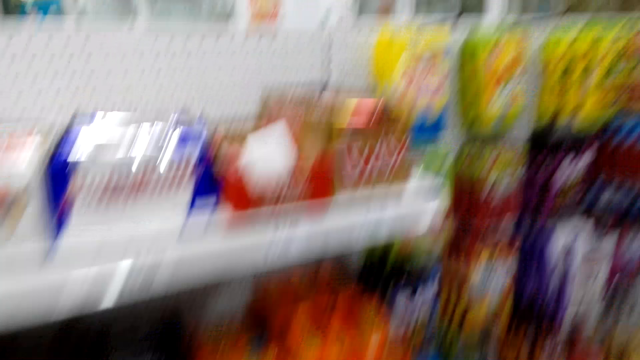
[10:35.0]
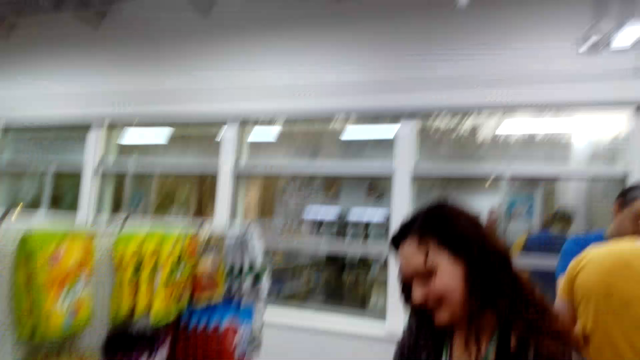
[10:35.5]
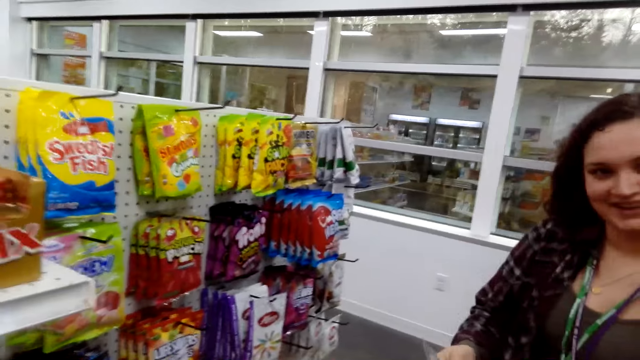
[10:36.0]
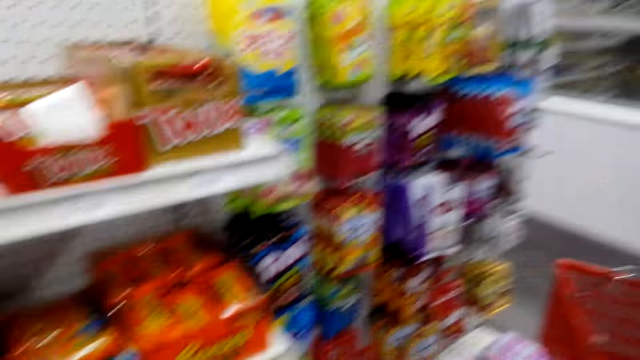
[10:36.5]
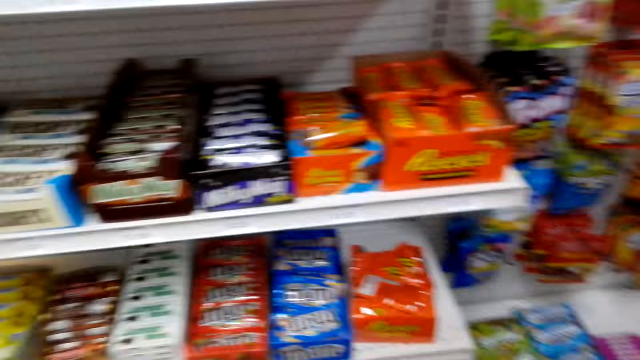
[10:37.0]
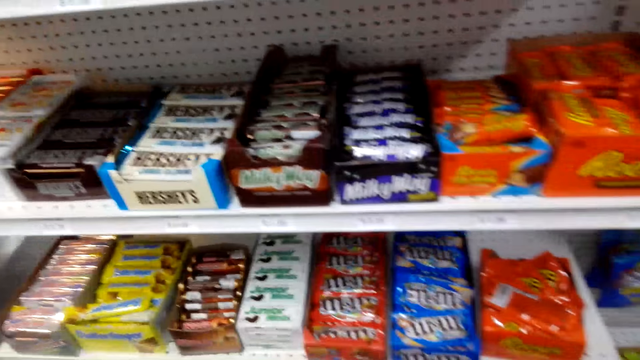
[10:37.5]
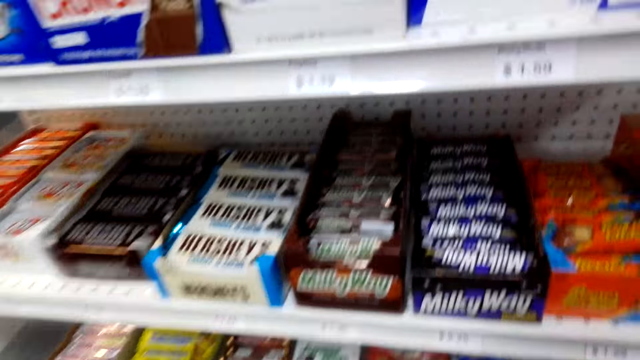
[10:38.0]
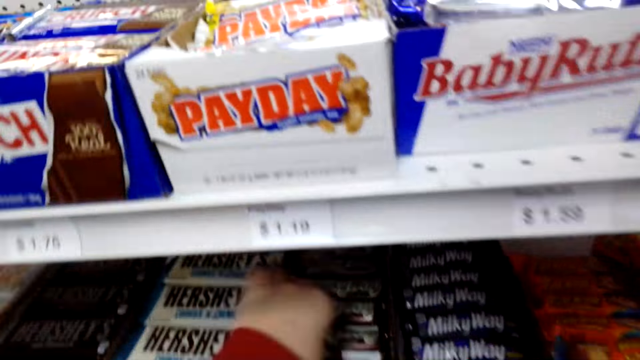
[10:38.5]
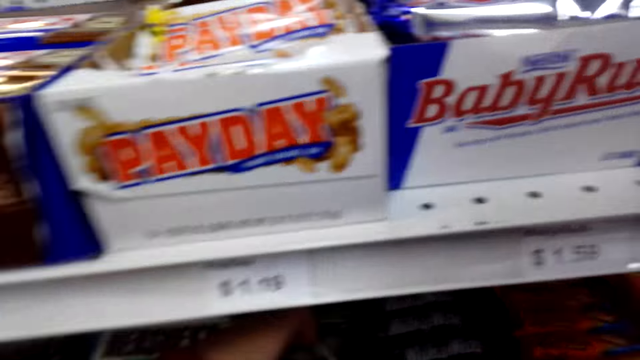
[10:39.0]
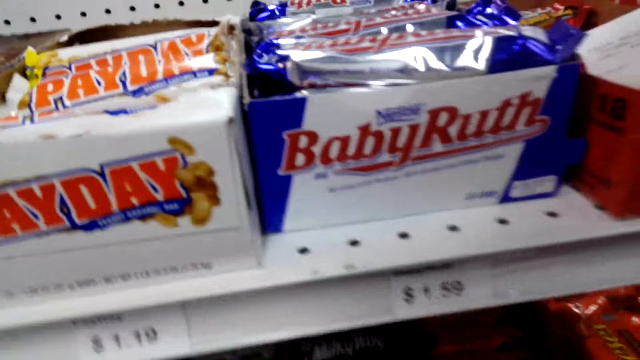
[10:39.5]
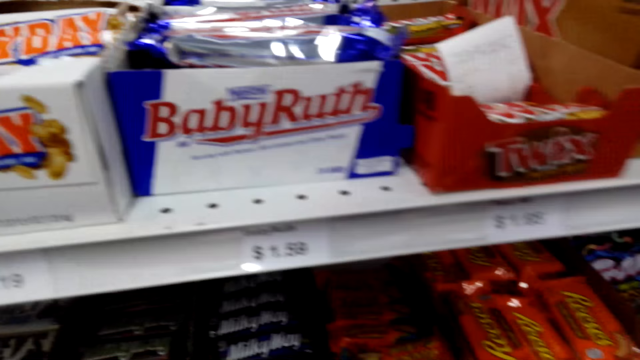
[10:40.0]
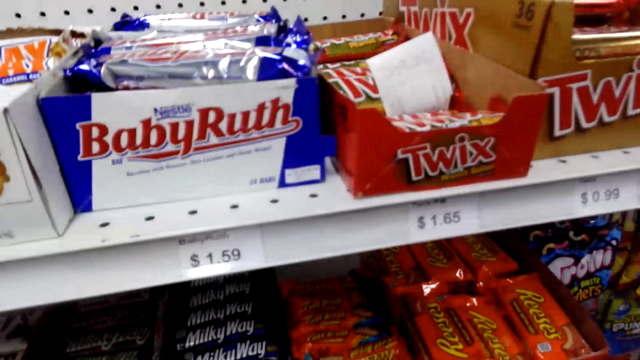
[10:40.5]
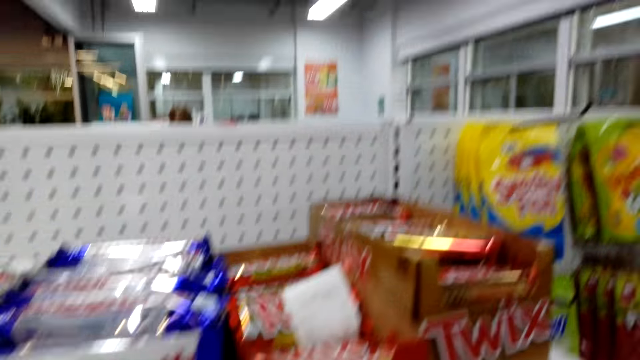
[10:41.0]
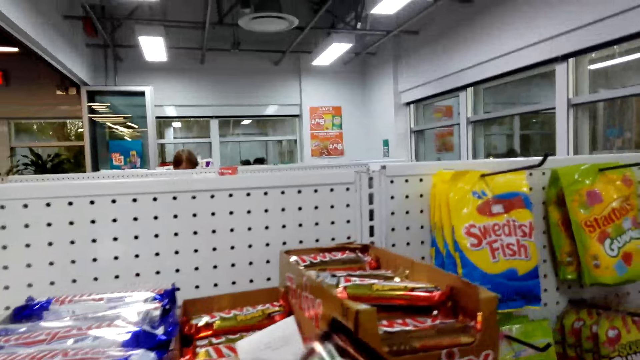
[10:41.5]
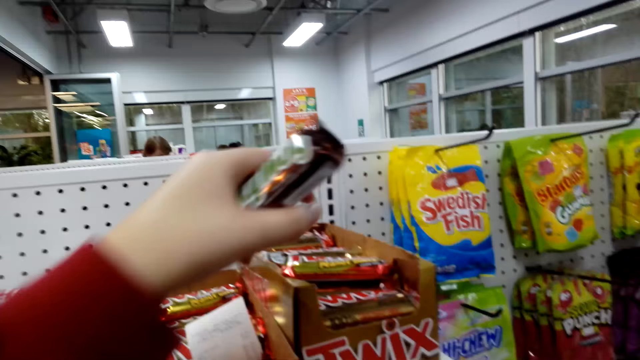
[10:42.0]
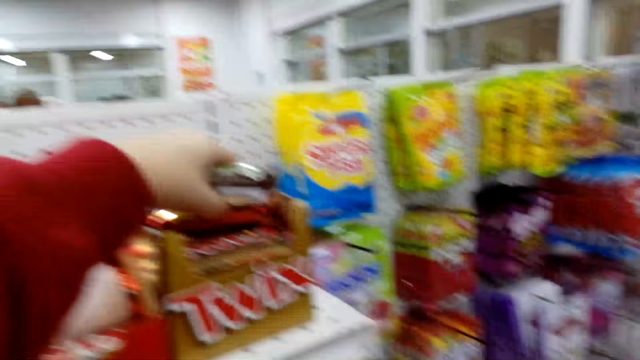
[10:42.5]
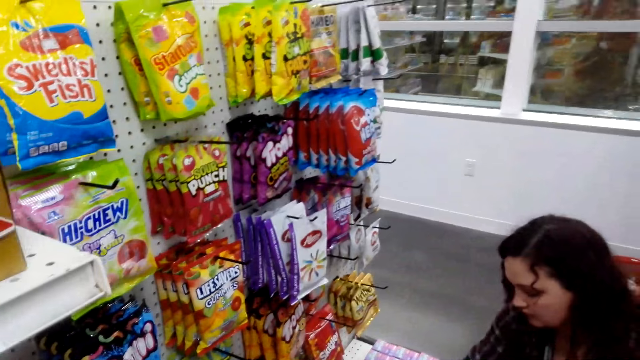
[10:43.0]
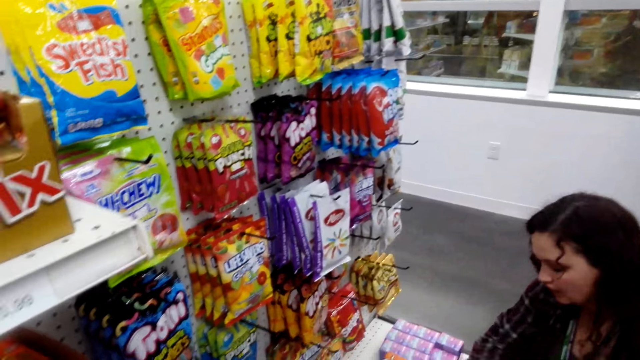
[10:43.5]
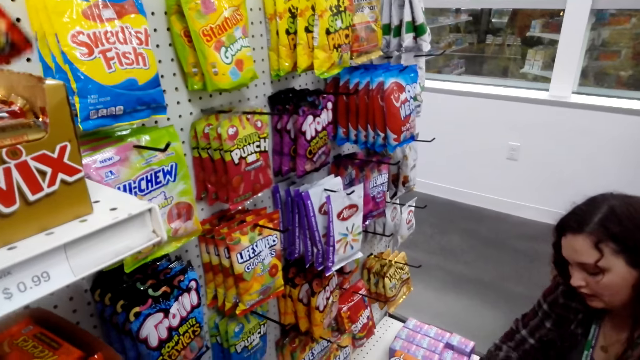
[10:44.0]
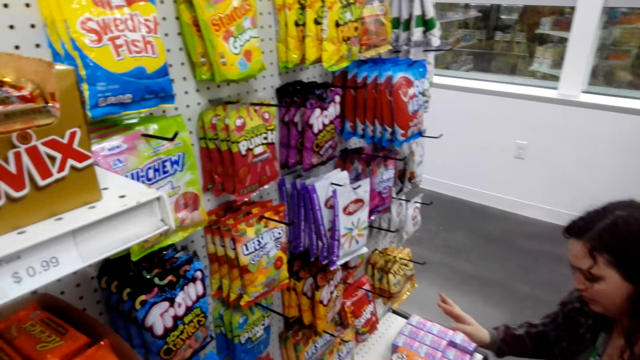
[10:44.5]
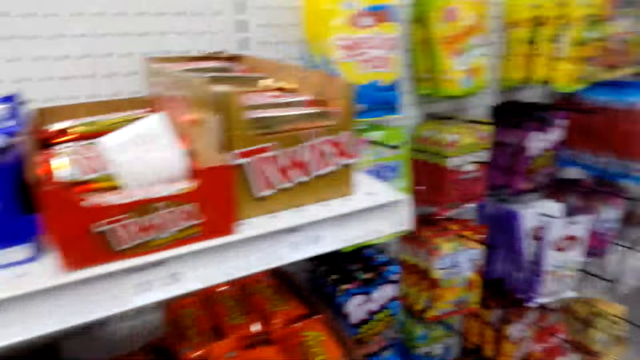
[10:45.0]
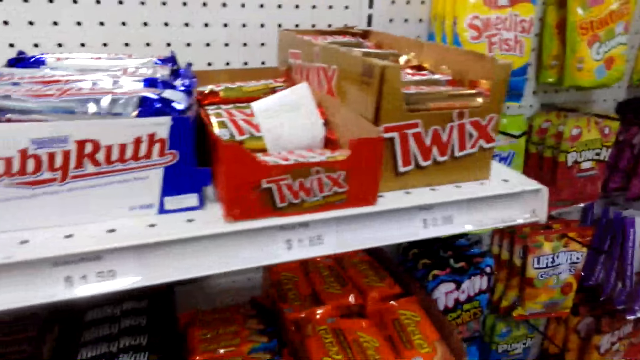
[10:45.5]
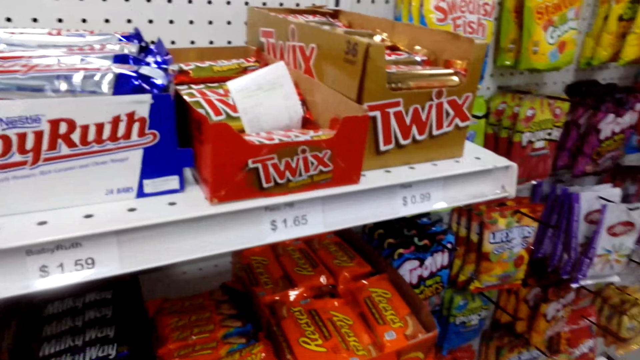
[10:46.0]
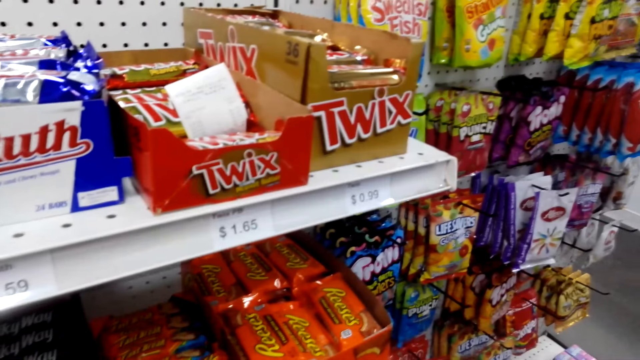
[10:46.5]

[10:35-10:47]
The camera wearer looks around. They take chocolate. They put the chocolate back in the box. They take the chocolate.

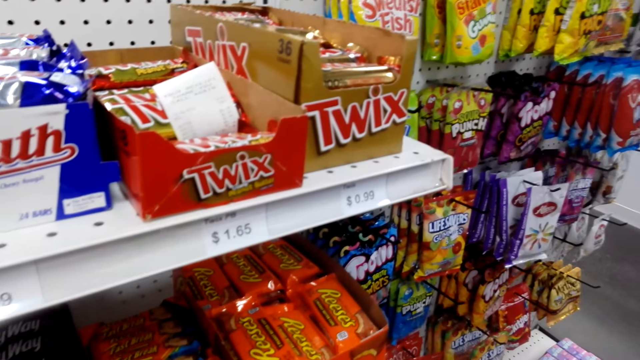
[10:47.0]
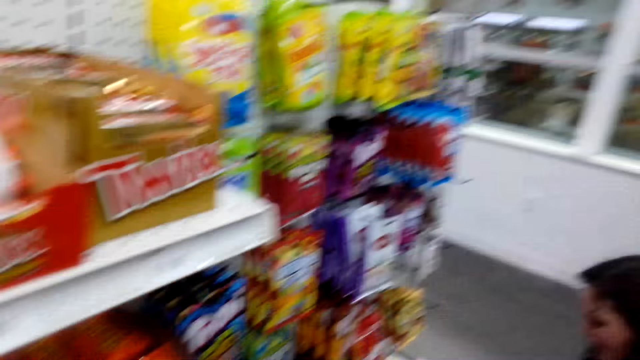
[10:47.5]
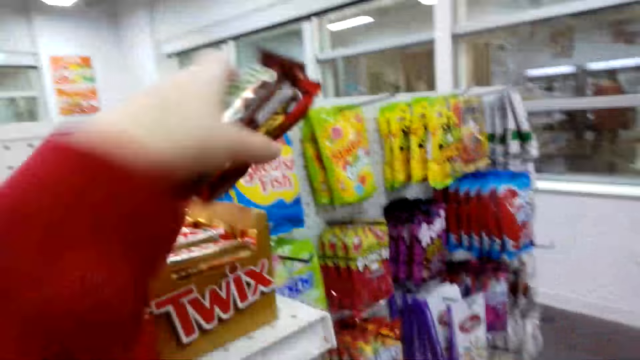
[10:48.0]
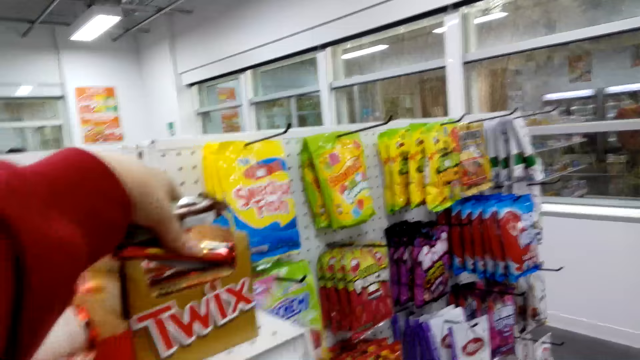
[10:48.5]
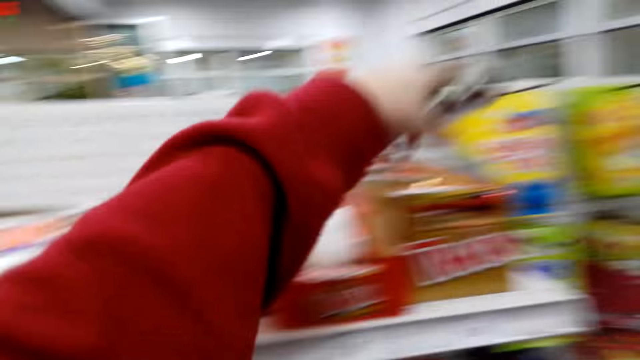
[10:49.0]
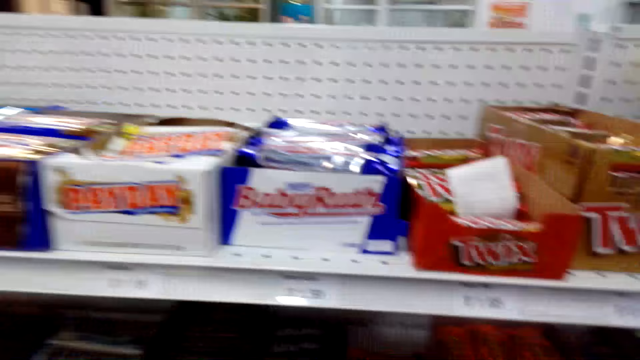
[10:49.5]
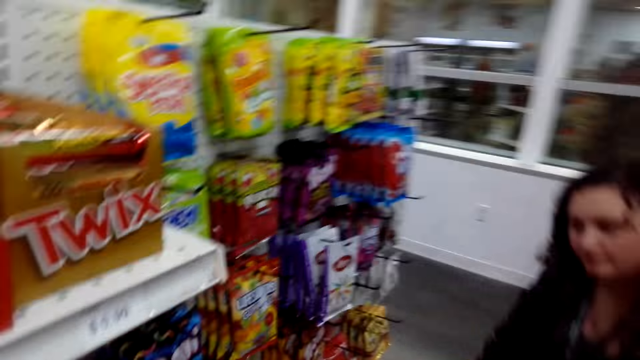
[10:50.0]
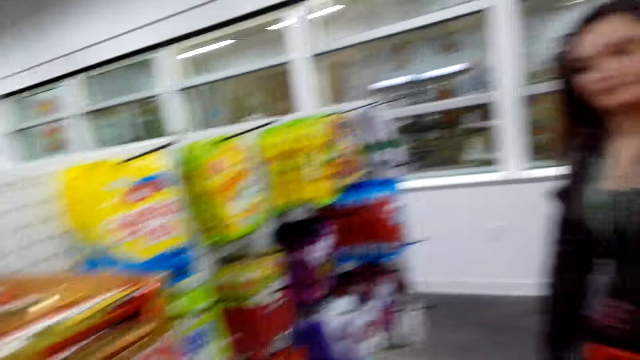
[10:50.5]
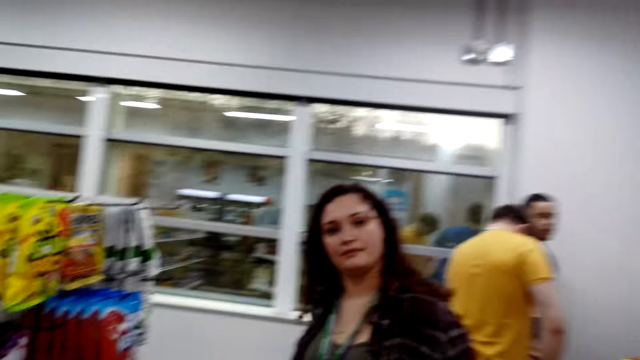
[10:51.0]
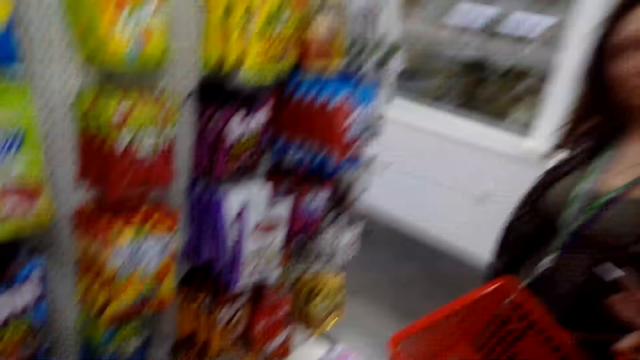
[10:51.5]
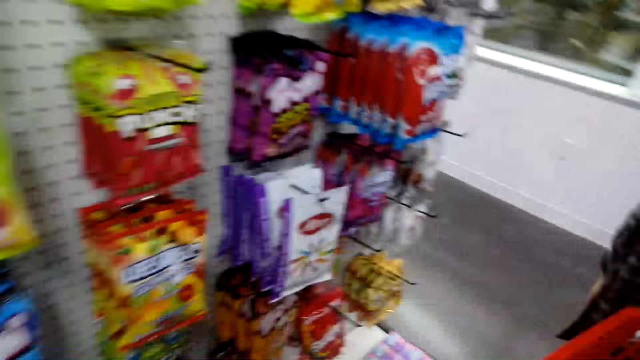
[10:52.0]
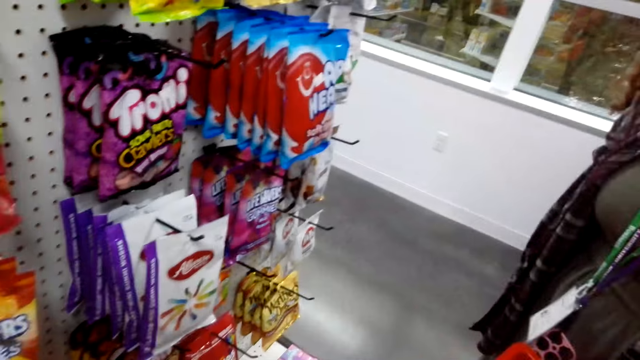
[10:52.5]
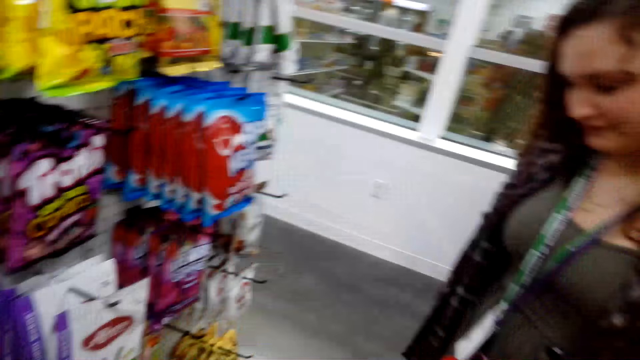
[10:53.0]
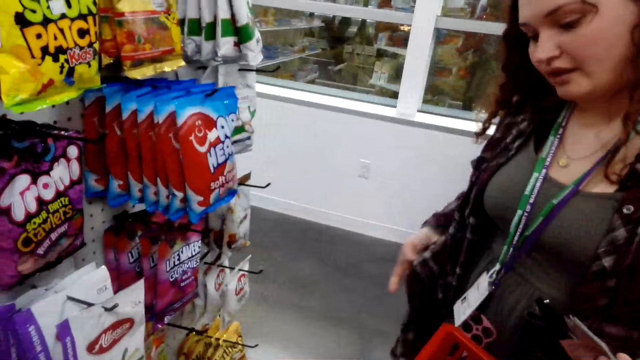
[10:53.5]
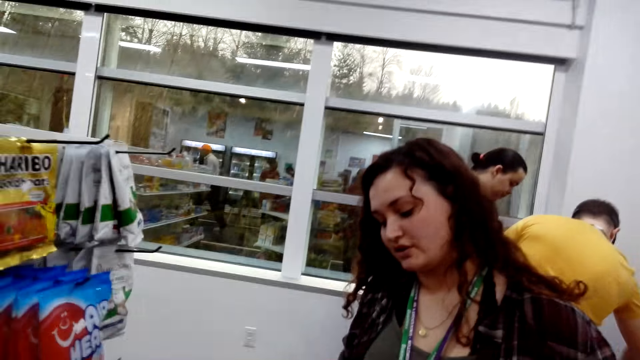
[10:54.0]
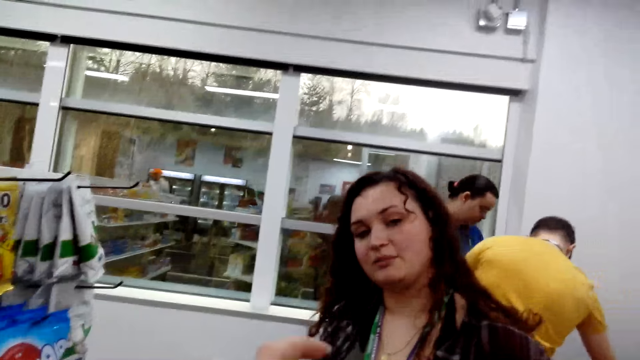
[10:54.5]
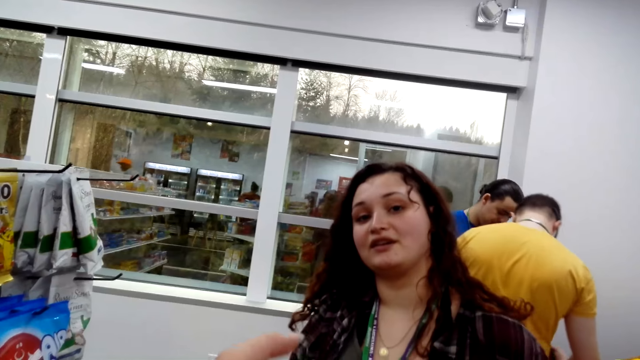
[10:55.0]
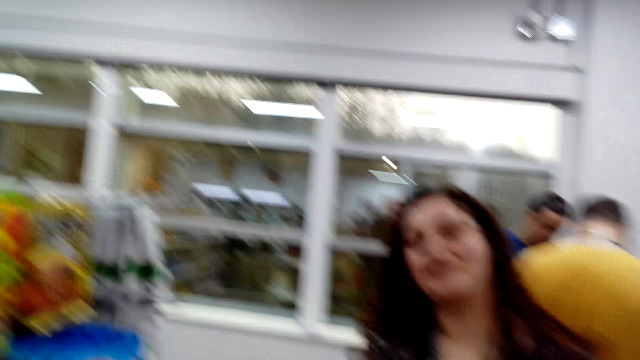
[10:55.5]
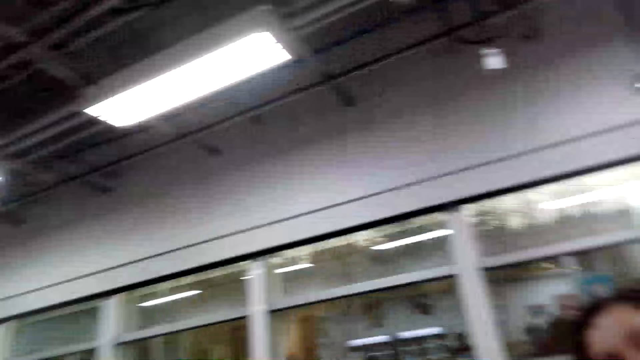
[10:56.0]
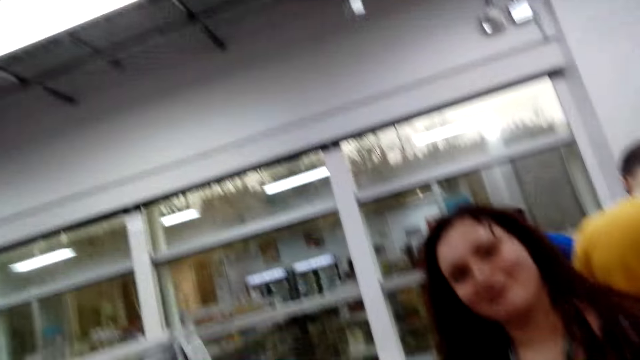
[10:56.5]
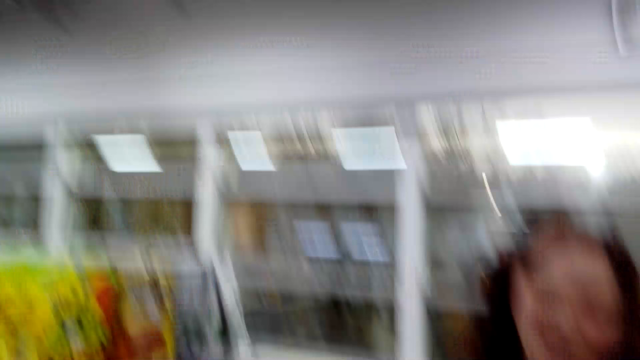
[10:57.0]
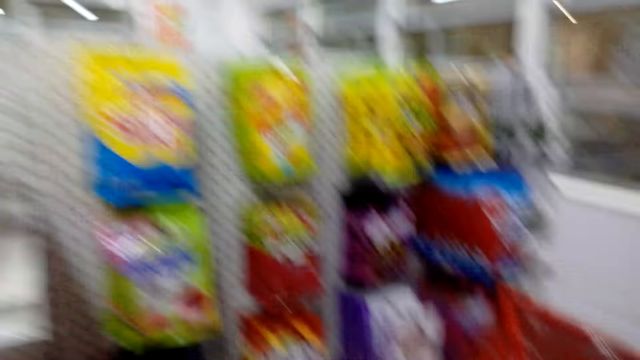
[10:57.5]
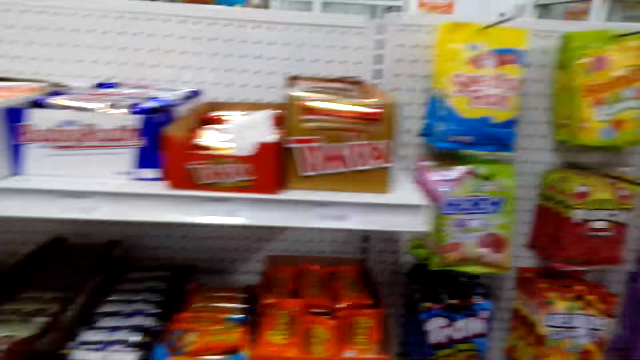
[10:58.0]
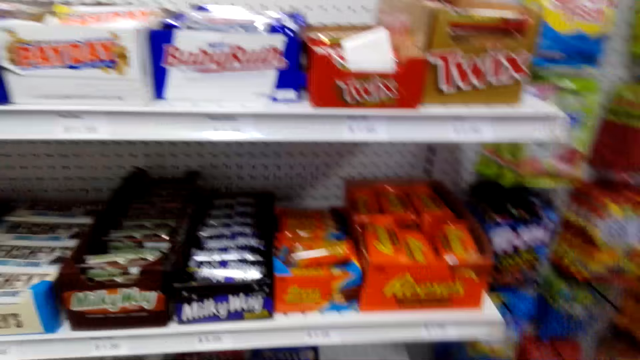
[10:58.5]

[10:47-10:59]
The camera wearer puts chocolate in the box. They pick candy. They look around.
